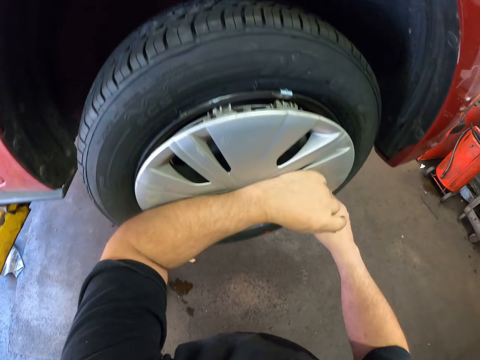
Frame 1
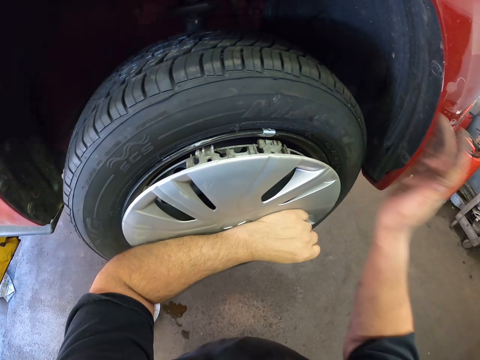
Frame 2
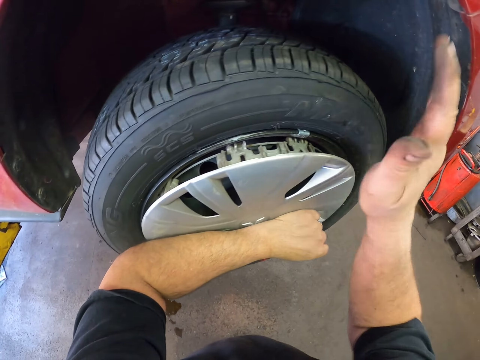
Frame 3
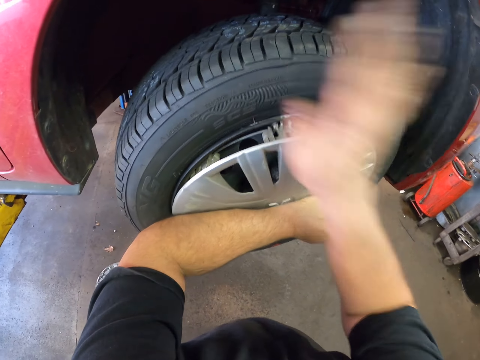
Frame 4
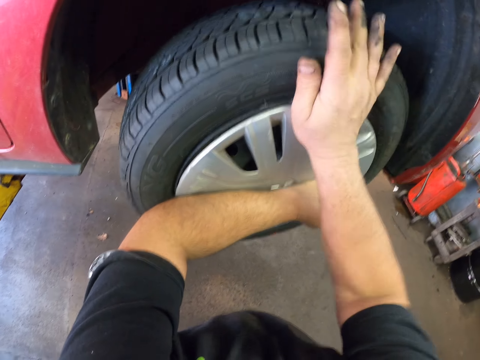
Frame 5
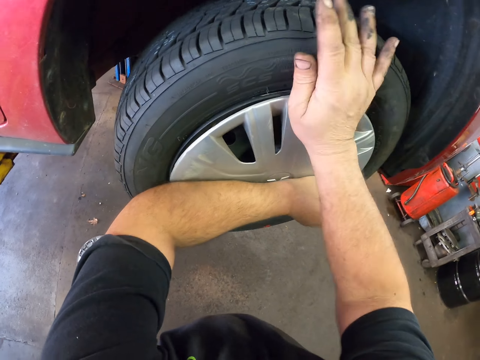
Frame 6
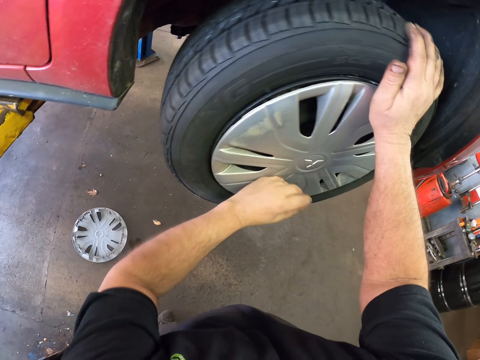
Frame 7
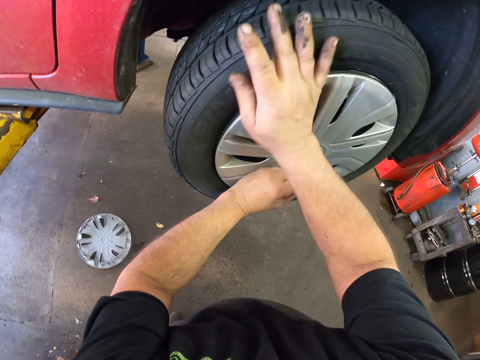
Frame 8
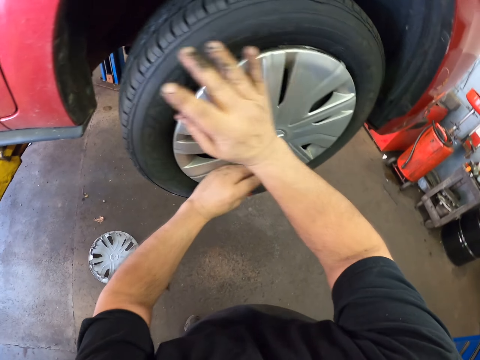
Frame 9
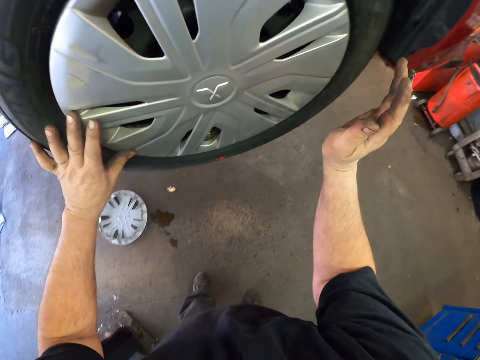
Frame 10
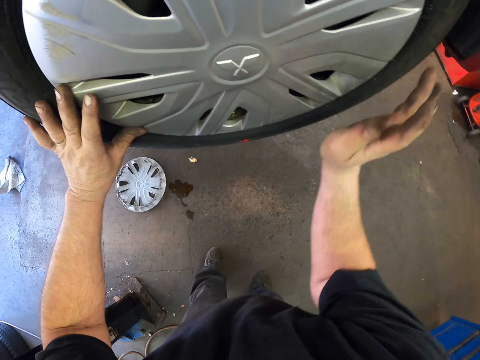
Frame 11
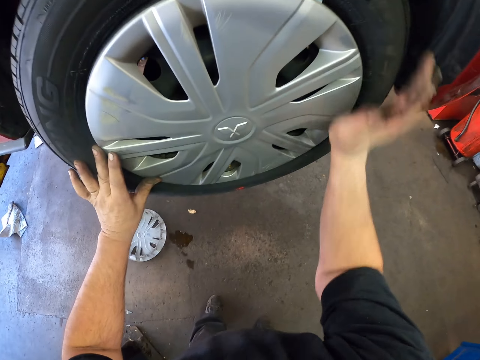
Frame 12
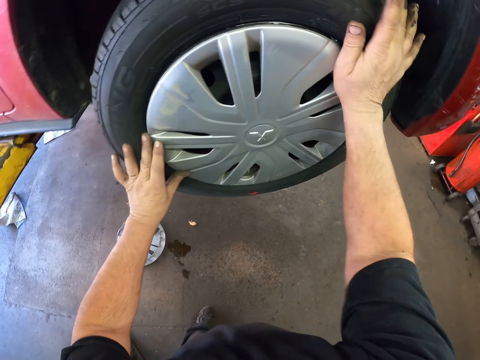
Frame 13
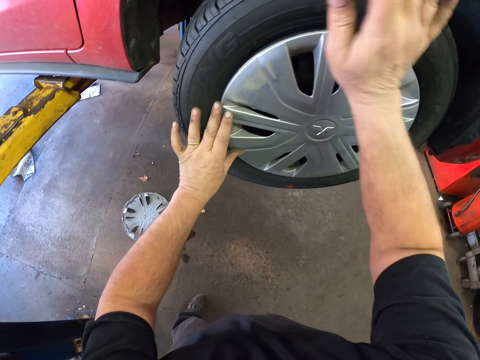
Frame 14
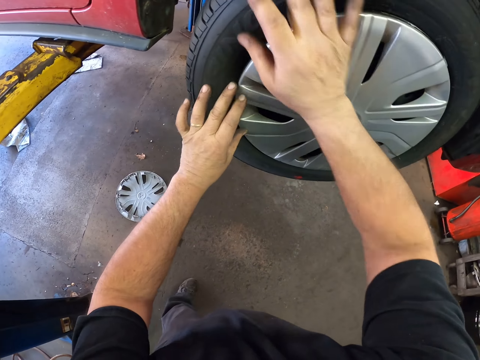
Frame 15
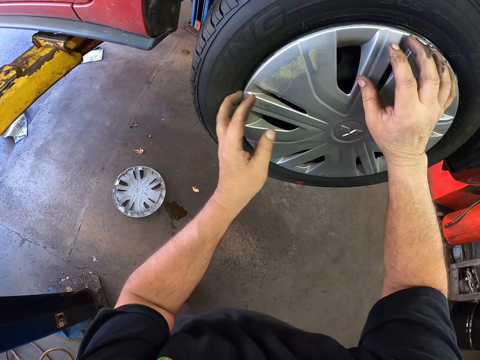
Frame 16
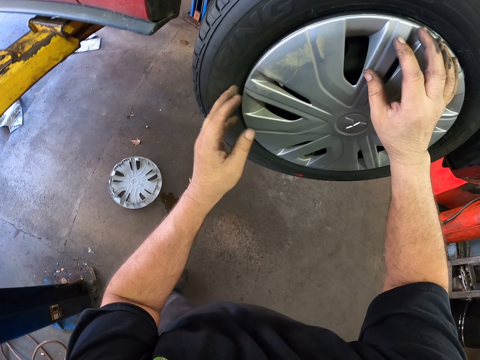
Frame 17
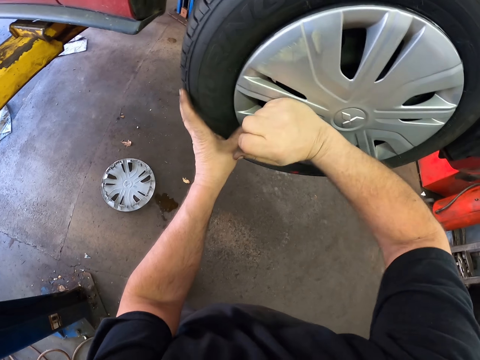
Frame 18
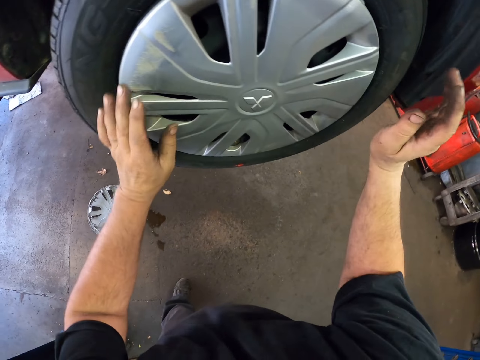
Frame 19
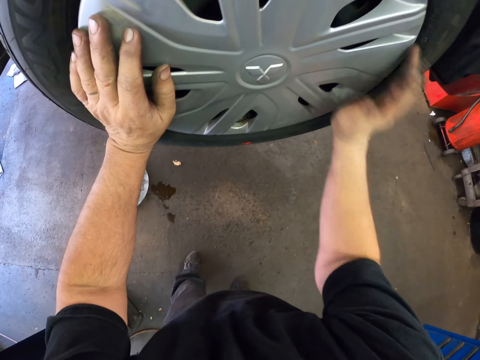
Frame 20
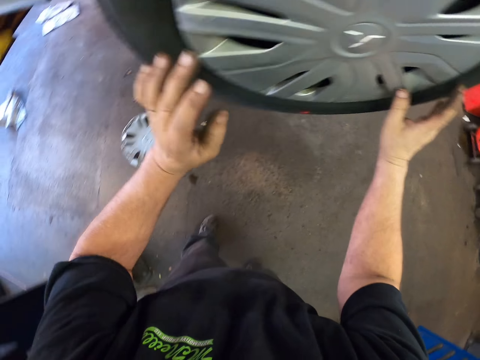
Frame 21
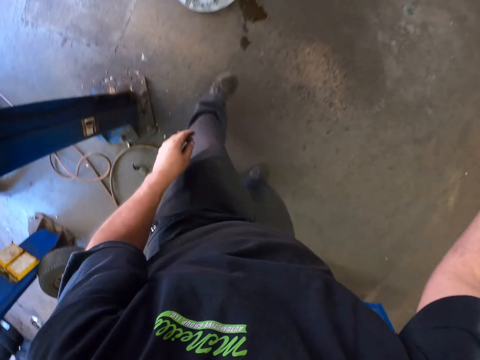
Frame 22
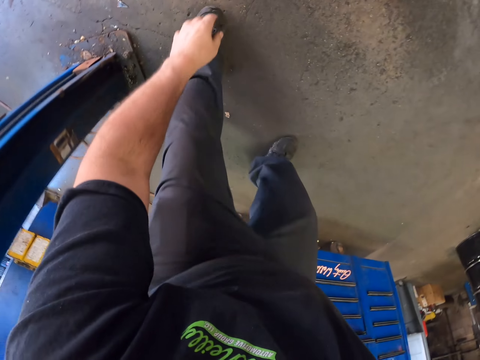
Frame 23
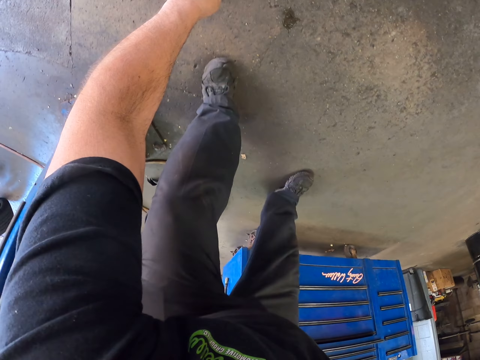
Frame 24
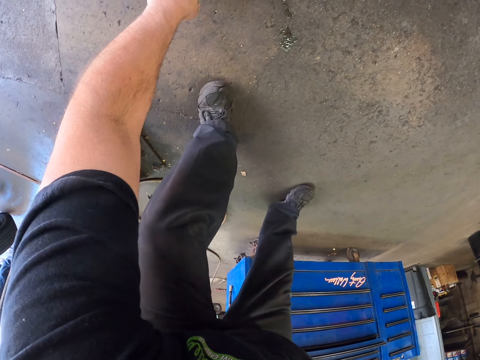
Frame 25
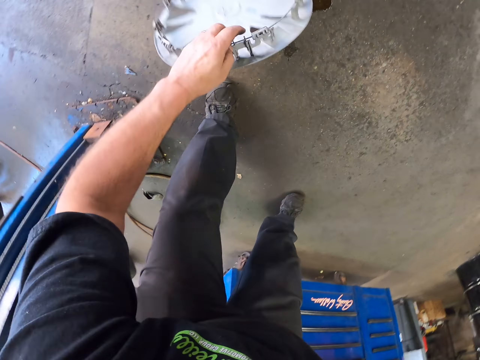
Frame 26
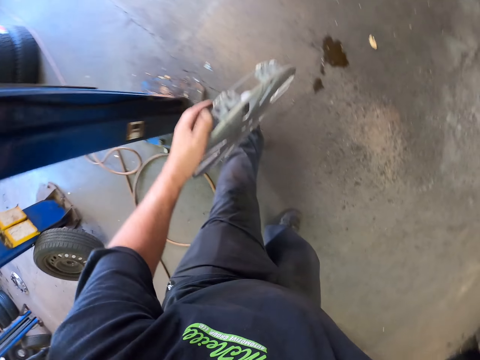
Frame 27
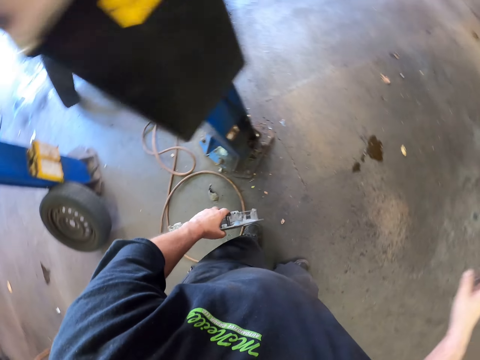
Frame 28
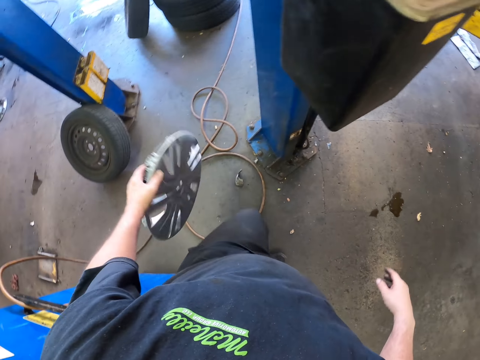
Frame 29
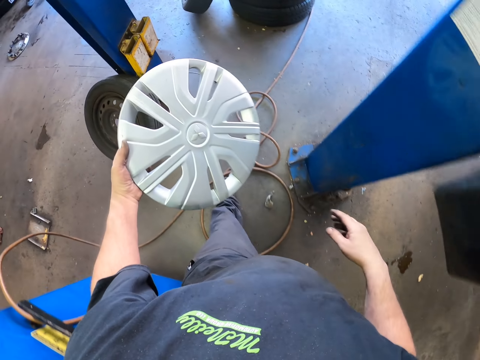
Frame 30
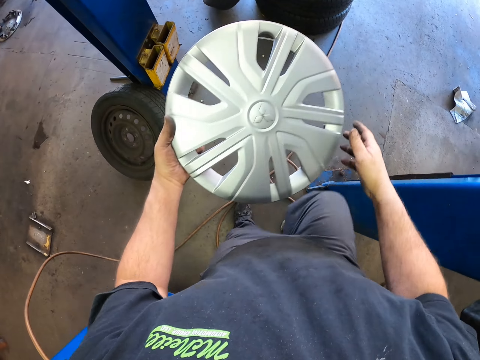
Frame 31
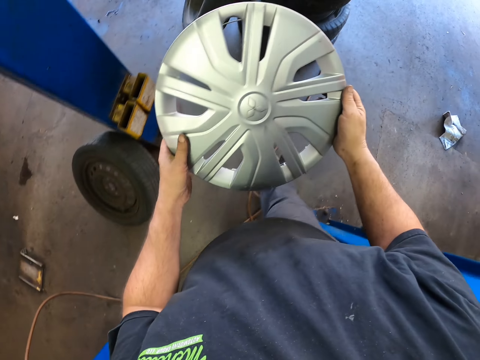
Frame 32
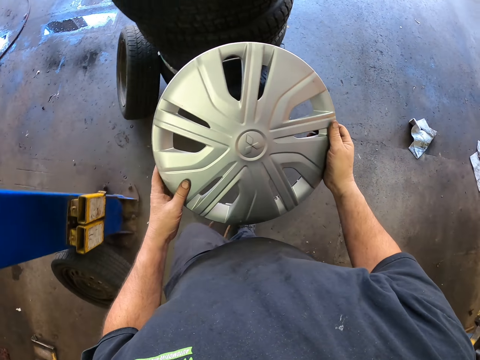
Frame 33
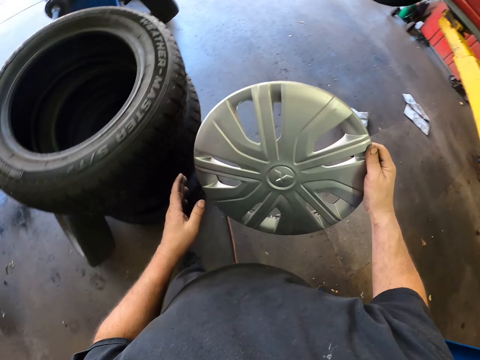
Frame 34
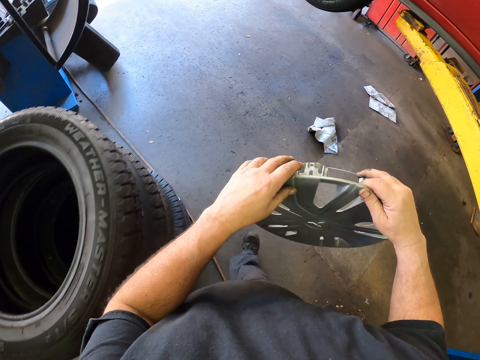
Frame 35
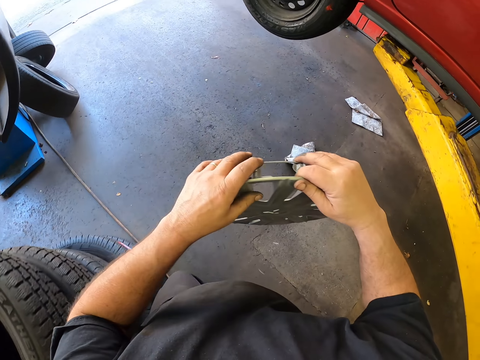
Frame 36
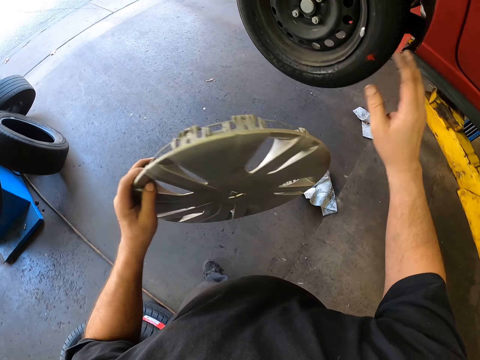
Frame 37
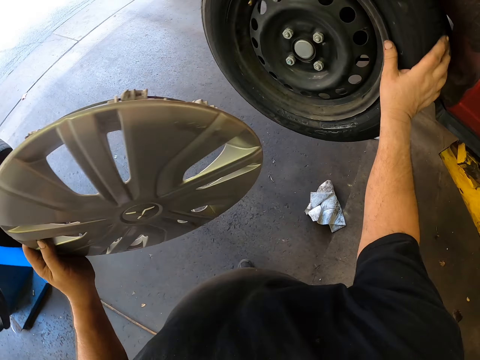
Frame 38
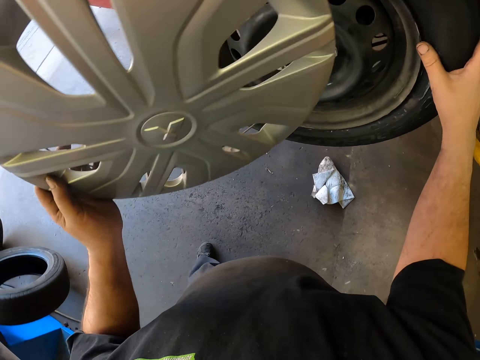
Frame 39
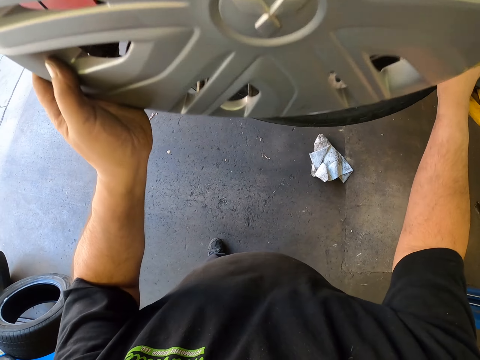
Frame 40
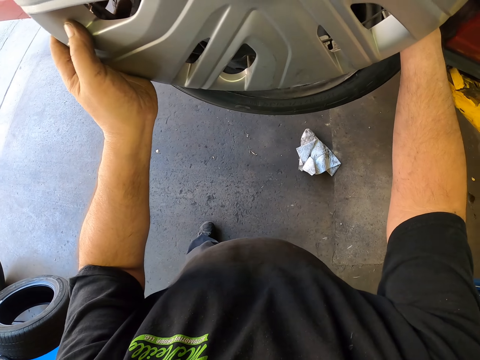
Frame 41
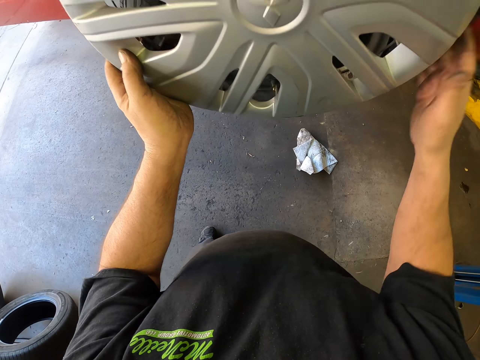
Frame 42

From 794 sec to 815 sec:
The camera wearer picks up the rim cover from the ground. They walk around the garage and carry the rim cover along. They rotate the tire and fix the rim cover to the rim.

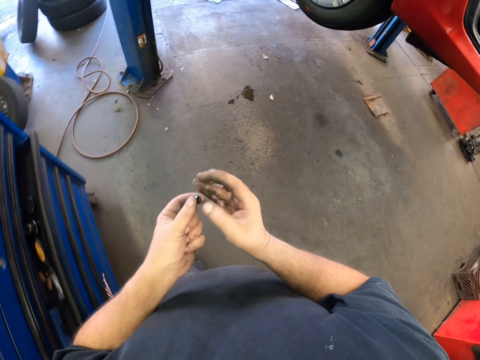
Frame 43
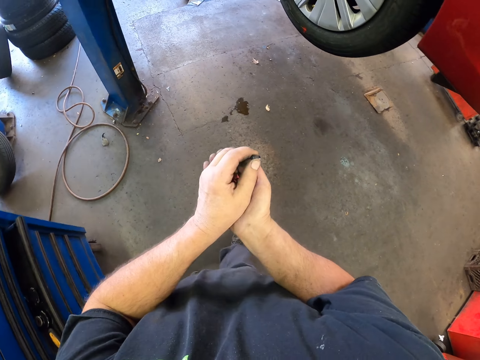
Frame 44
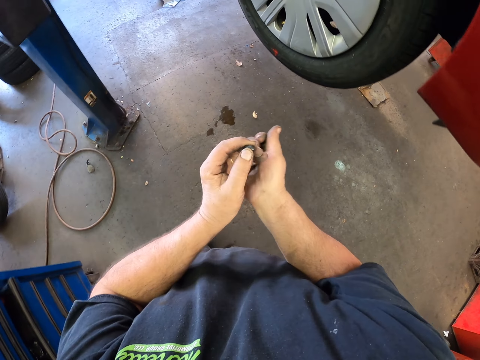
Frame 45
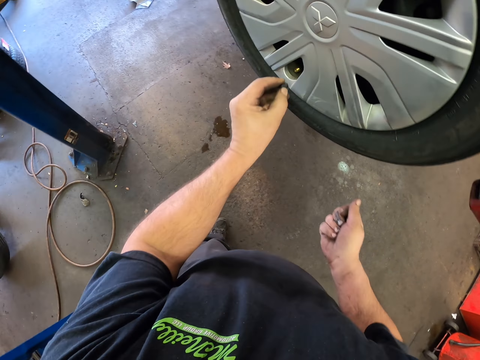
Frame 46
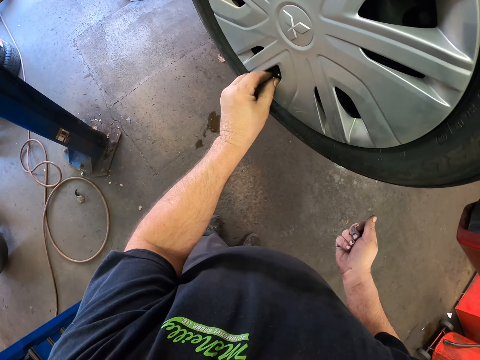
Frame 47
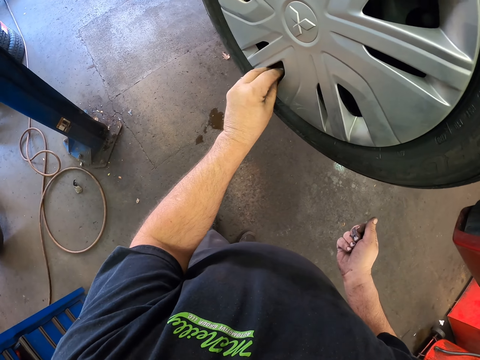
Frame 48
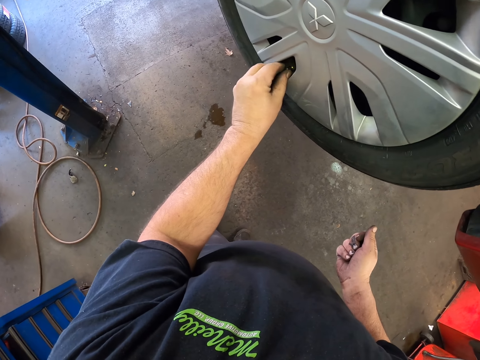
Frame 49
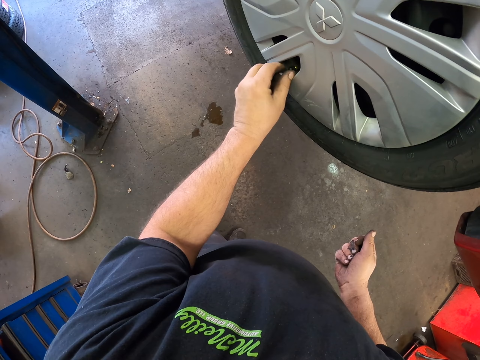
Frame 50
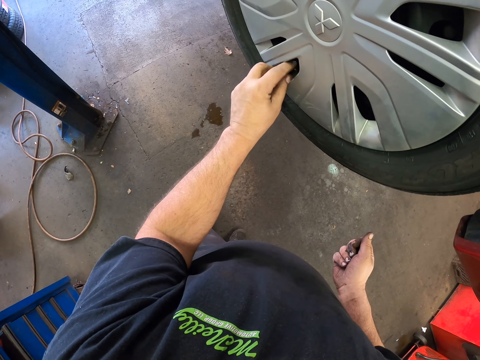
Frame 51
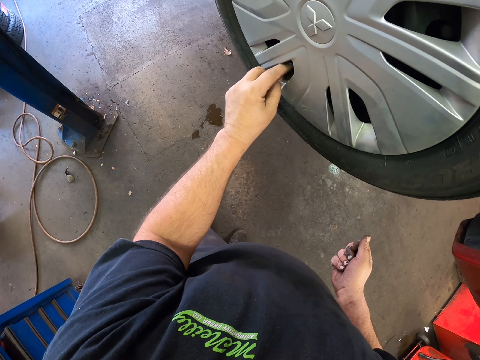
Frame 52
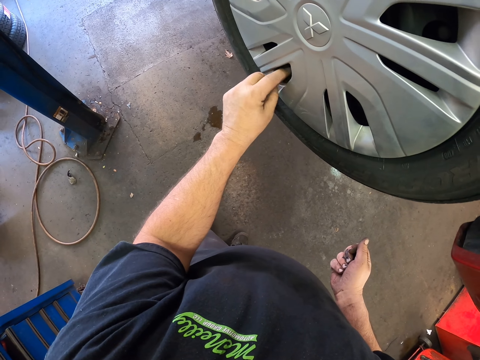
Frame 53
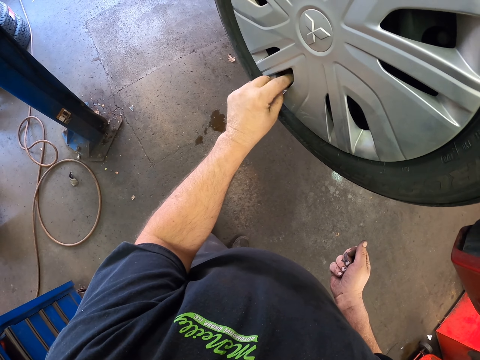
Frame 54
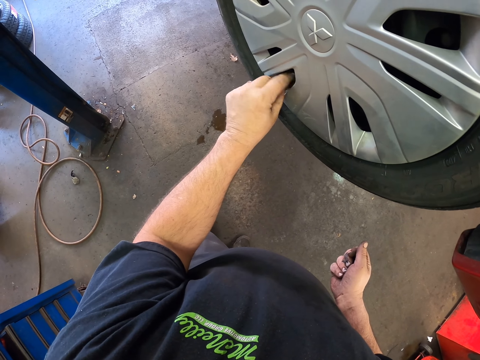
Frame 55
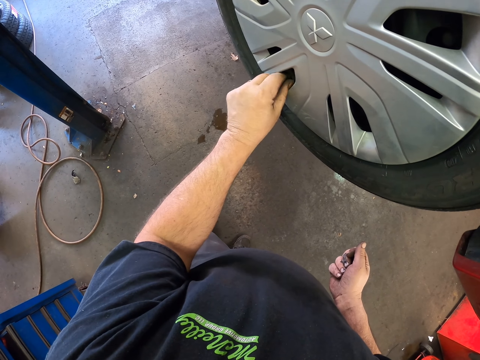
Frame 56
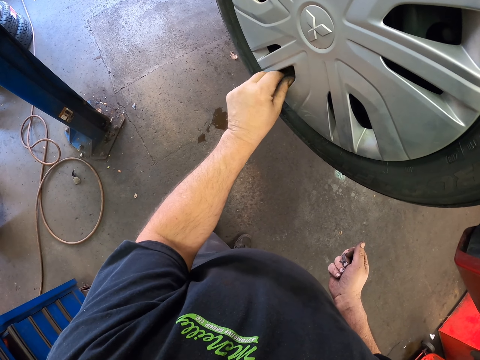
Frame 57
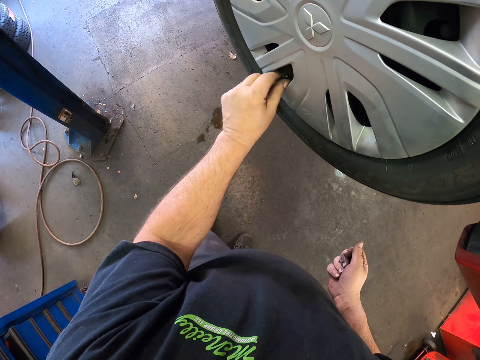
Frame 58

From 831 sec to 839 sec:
The camera wearer puts the valve stem cap on the wheel. They fix the rim nuts to the rim.
